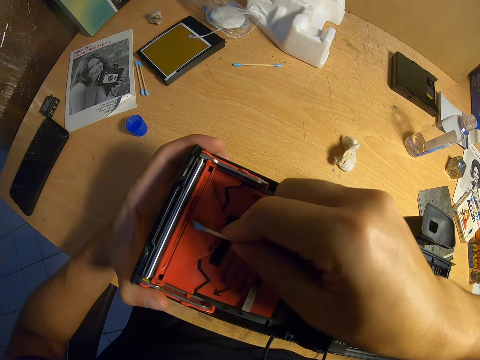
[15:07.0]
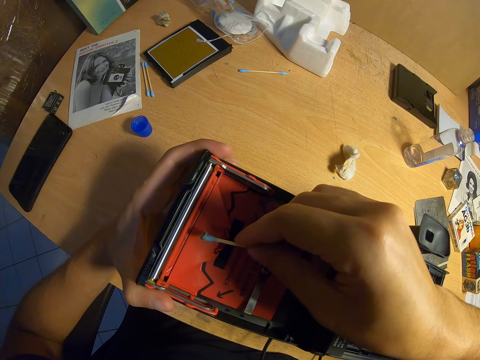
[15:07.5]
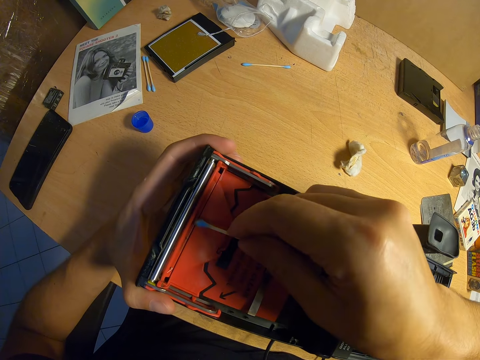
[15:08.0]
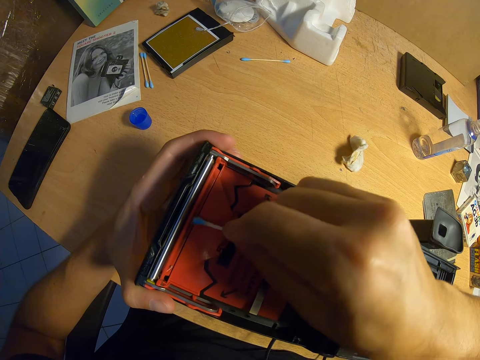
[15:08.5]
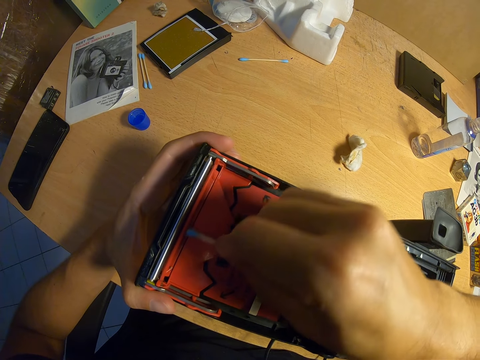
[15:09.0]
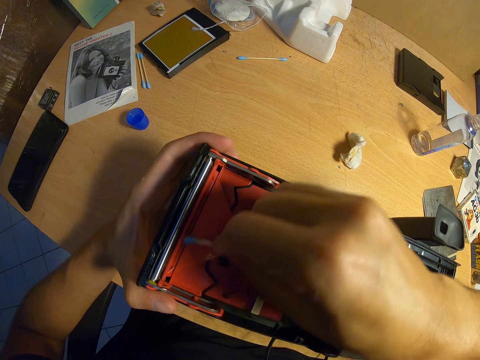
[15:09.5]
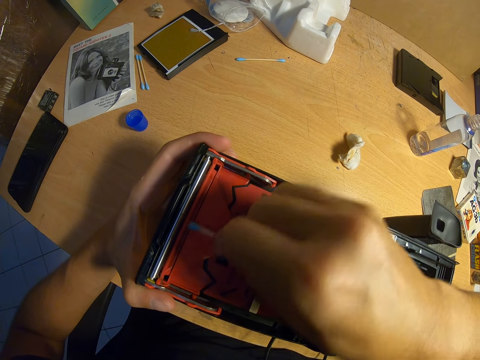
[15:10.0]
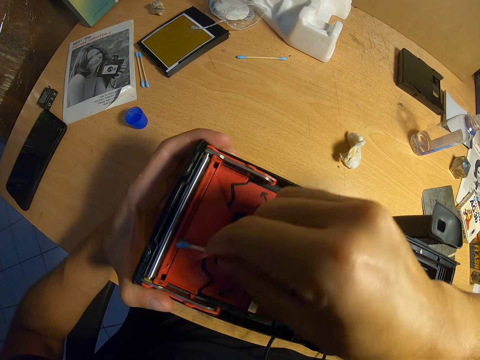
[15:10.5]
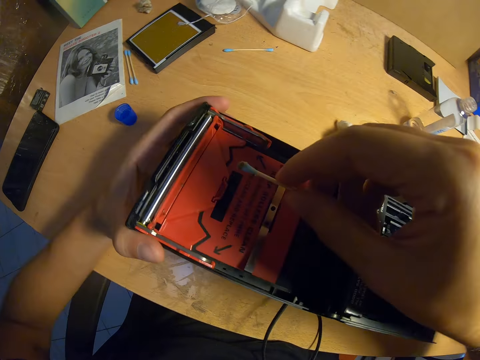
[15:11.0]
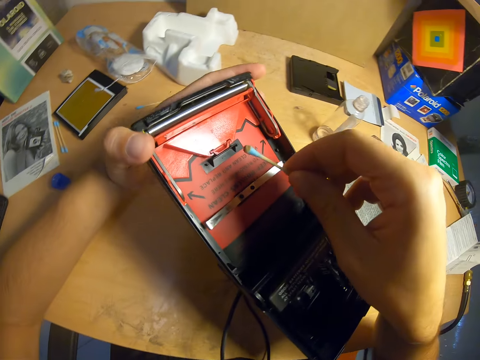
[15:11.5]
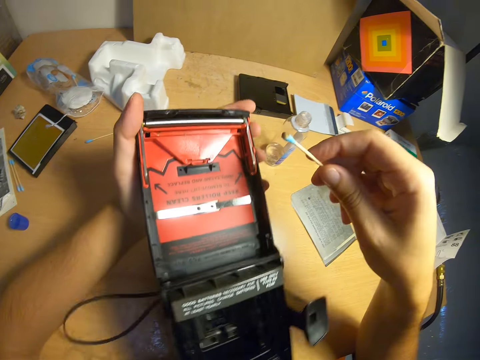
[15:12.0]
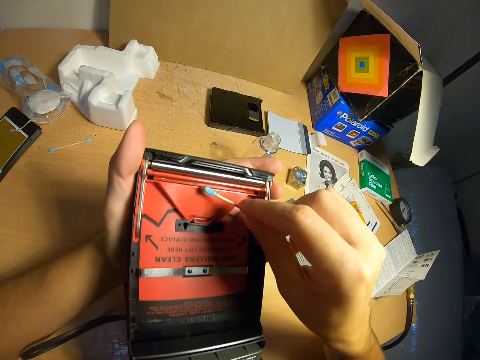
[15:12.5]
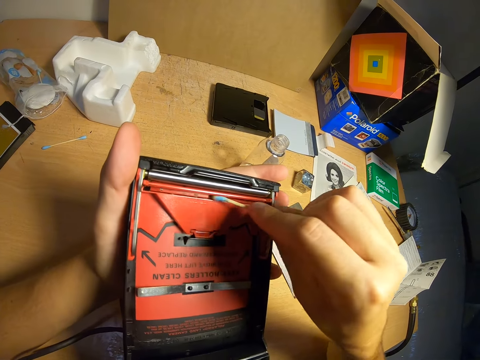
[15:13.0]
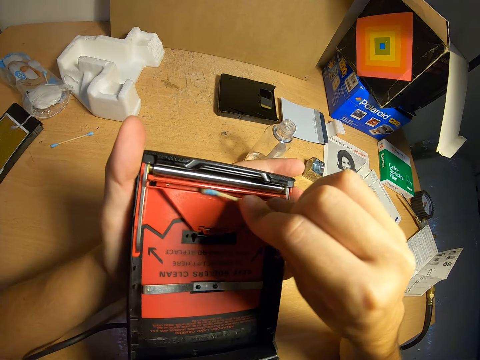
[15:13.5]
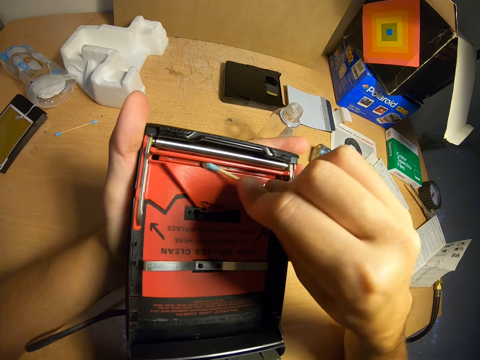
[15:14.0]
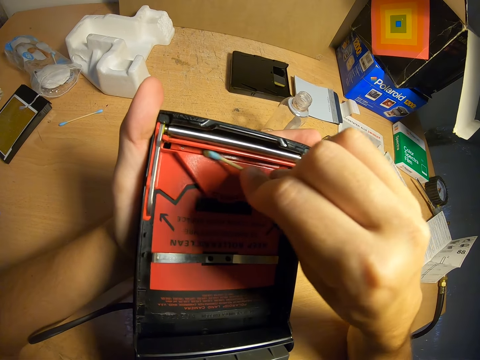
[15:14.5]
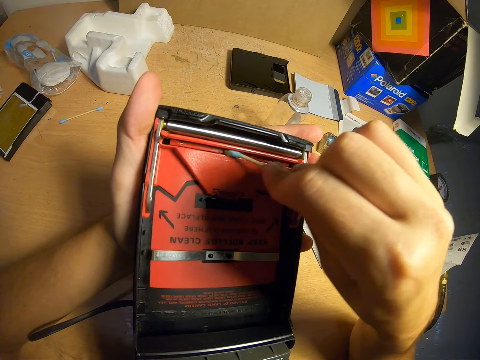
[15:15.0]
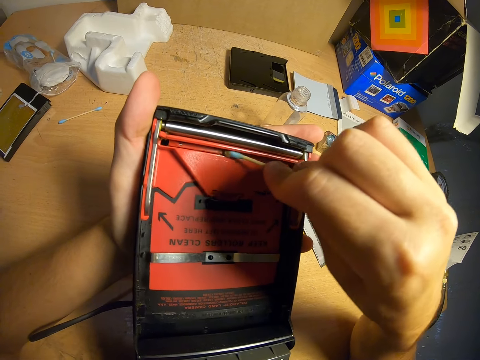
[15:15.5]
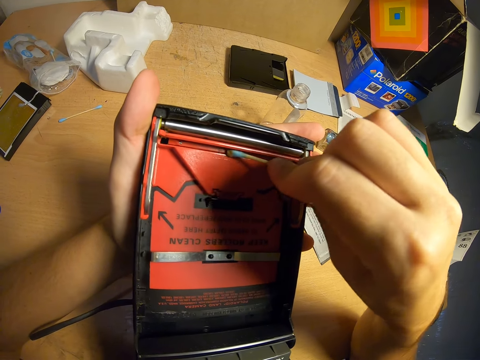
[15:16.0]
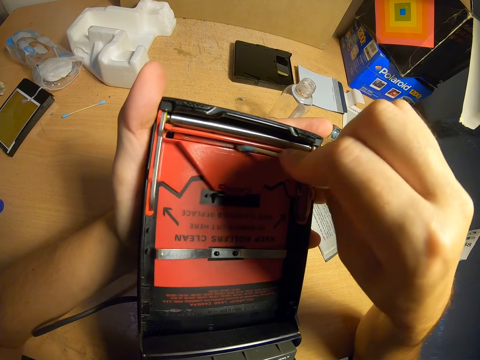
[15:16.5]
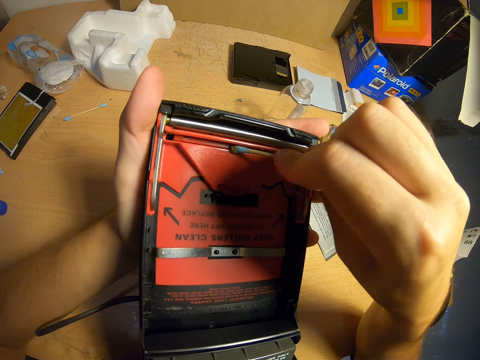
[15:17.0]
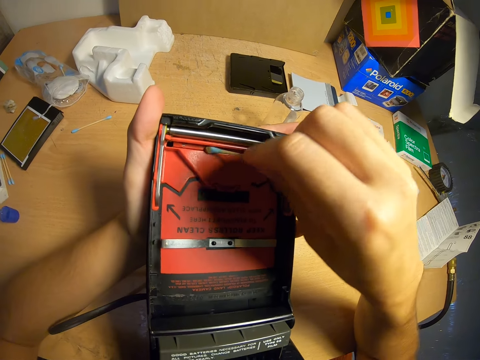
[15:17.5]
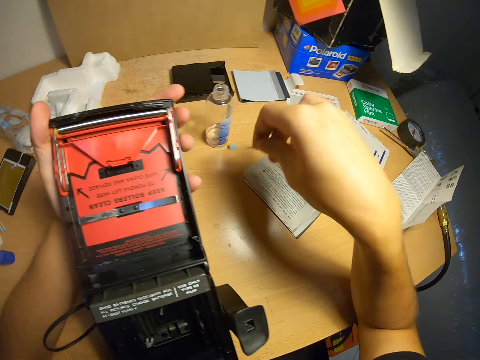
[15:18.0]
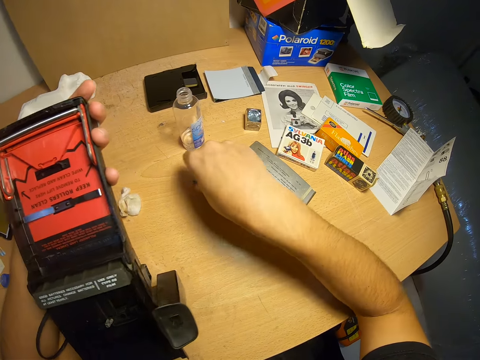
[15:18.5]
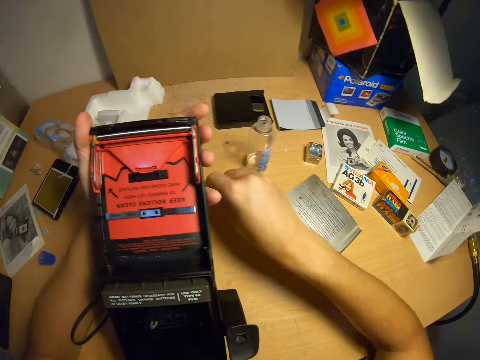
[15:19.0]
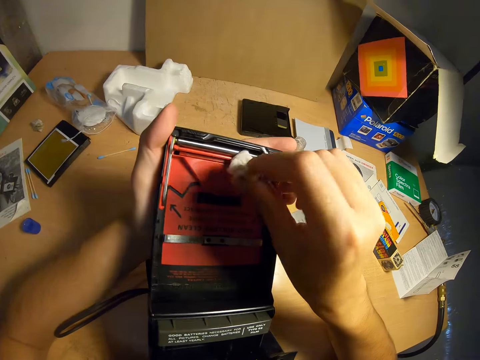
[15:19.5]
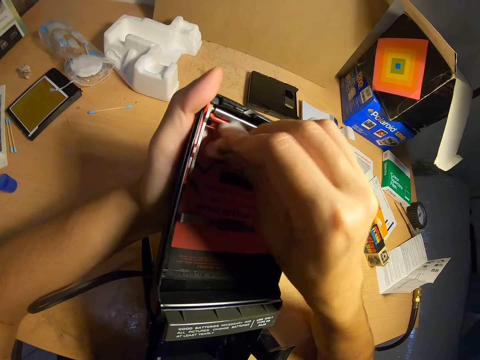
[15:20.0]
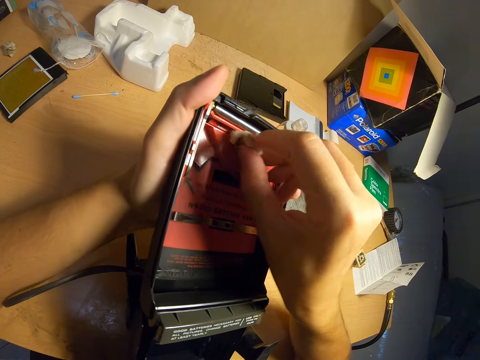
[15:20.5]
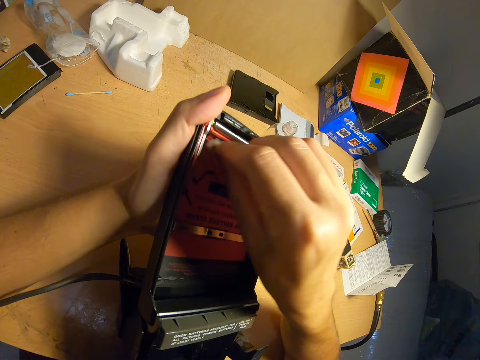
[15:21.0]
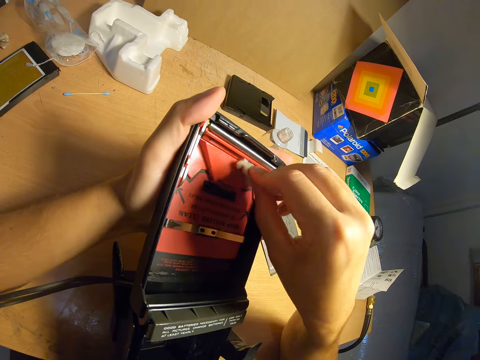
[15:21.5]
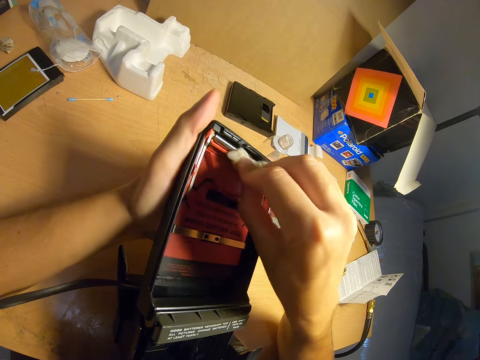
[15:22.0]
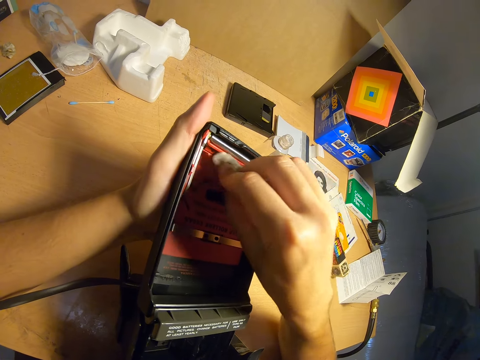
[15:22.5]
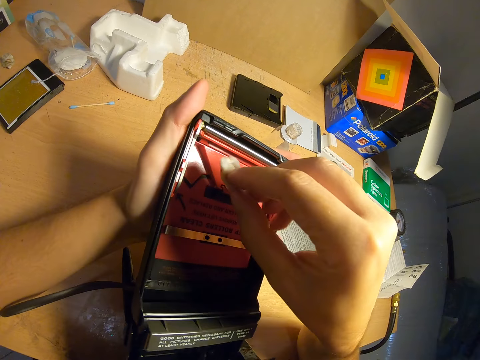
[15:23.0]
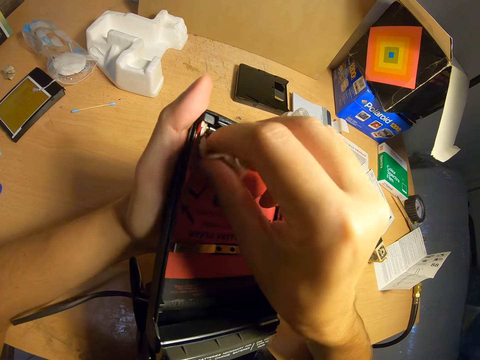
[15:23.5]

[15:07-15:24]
The camera wearer turns the camera. They clean the camera with the ear pad. They put the ear pad on the table. They pick up the piece of cloth from the table. They clean the camera with the ear pad.

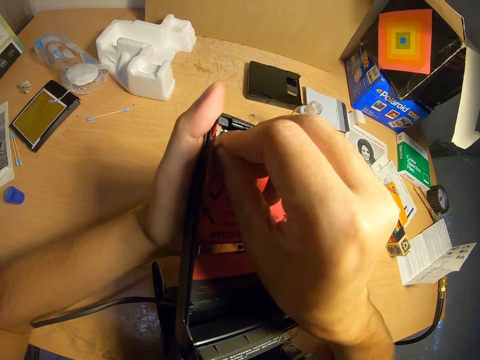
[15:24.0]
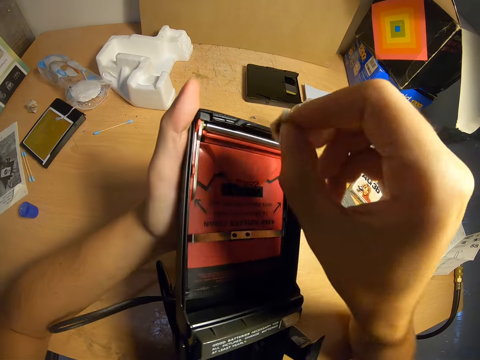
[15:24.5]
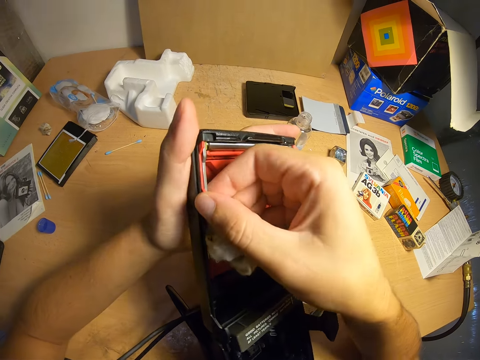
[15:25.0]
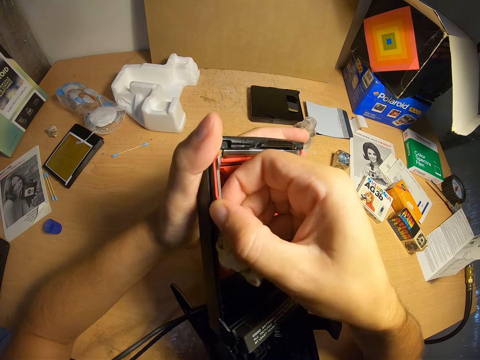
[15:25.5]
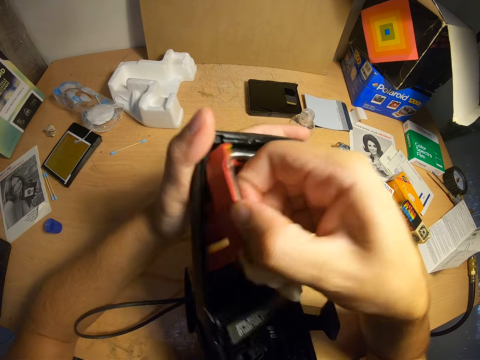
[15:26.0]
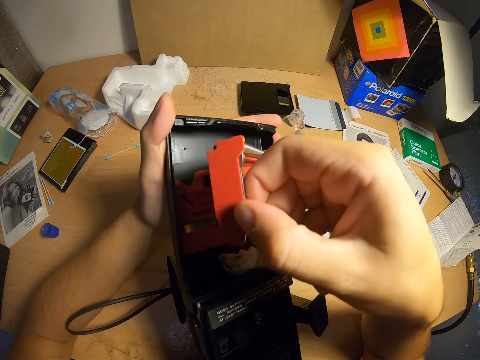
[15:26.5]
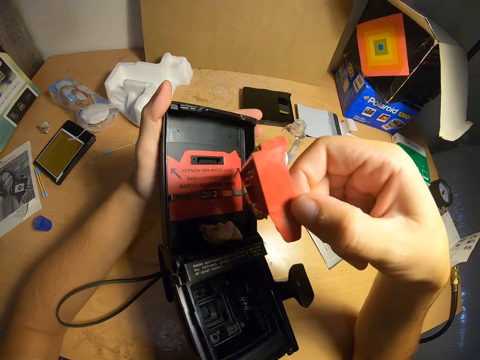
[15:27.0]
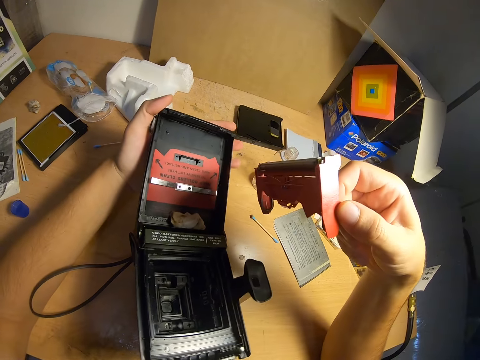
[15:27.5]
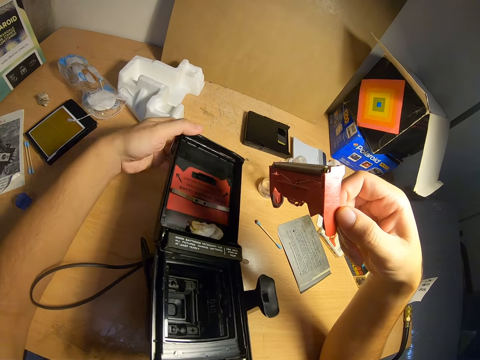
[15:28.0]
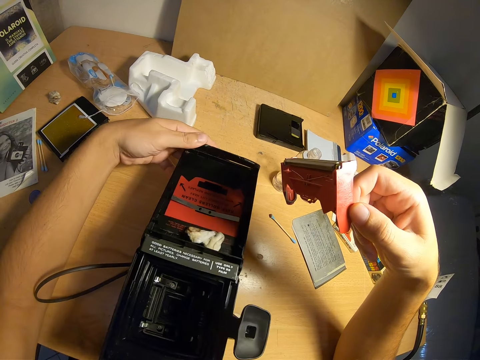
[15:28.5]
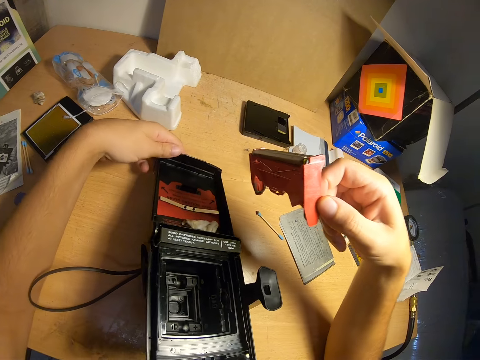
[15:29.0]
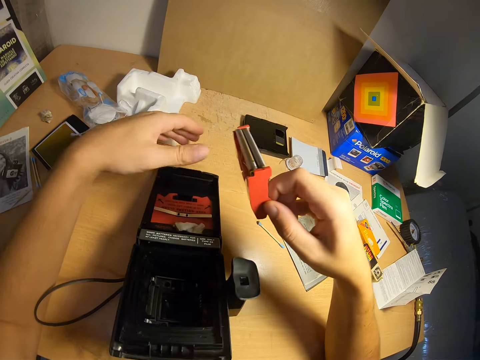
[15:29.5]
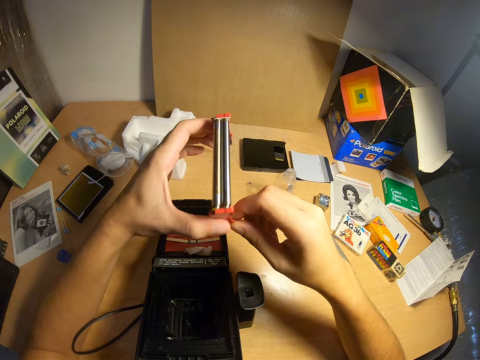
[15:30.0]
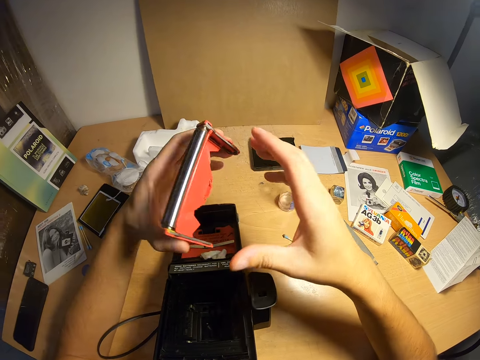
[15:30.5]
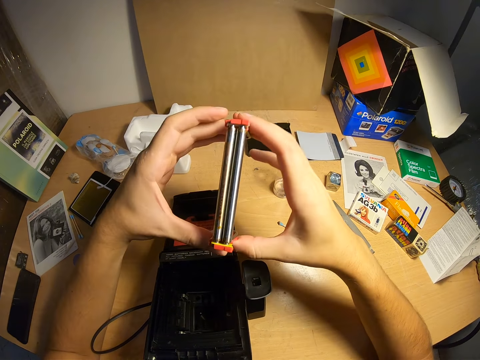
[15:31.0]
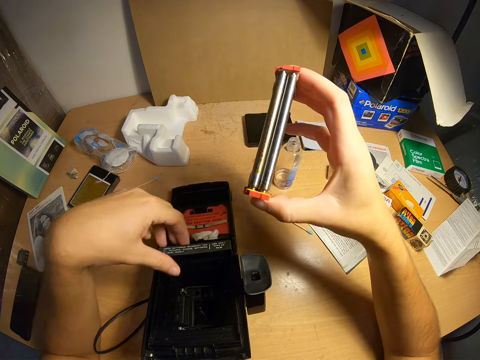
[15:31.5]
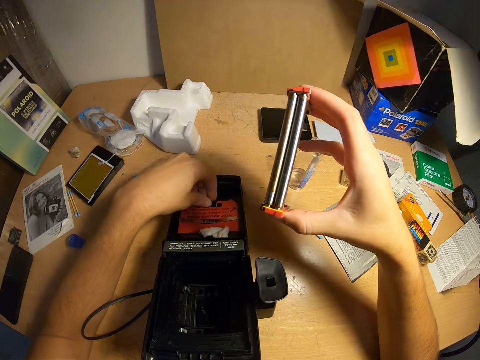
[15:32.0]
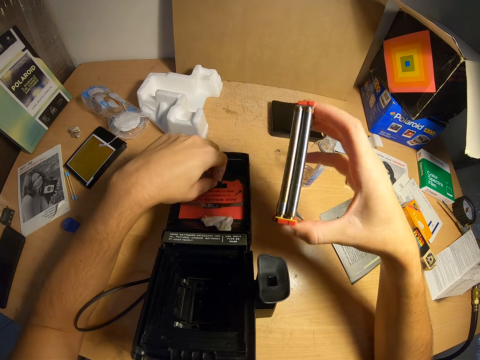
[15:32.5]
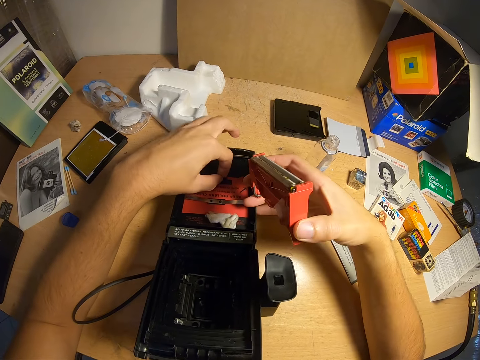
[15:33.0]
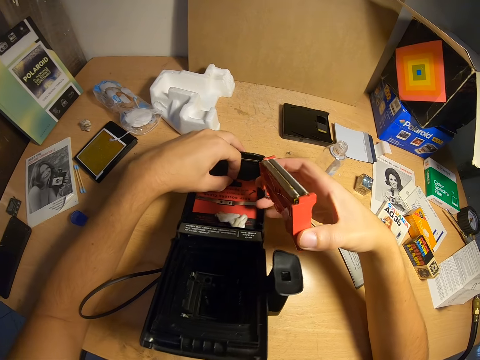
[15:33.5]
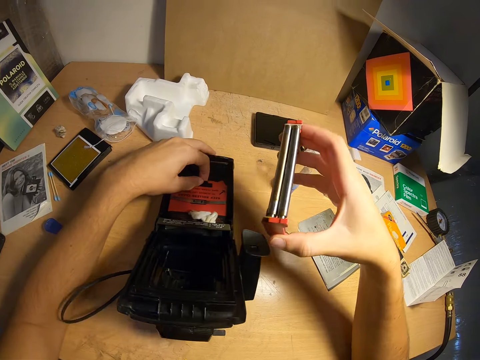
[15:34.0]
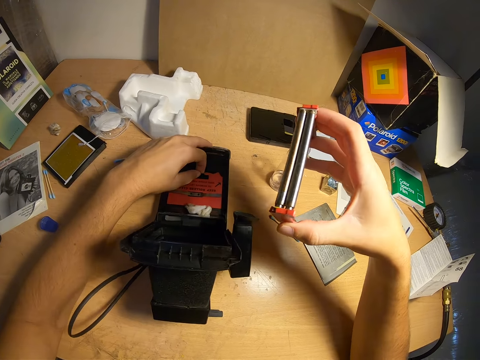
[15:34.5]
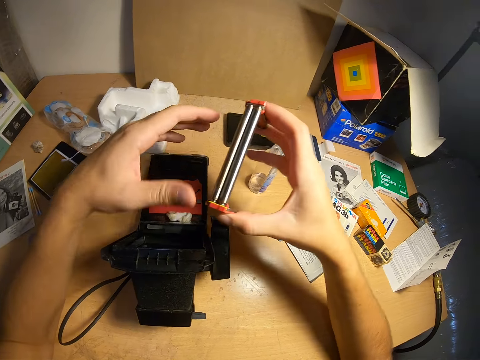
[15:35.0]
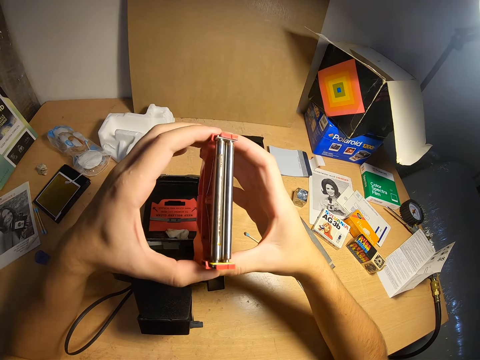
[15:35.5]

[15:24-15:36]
The camera wearer removes part of the camera or a plastic from the camera. They put the camera on the table. They look at the part of the camera. They hold the camera. They touch the camera. They release the camera. They examine the part of the camera.
